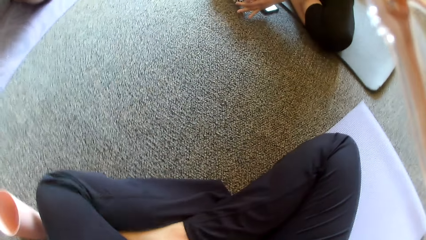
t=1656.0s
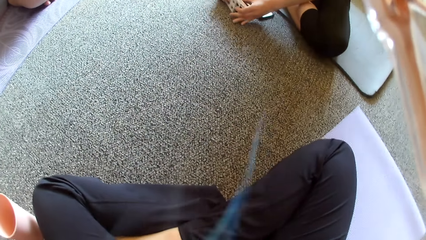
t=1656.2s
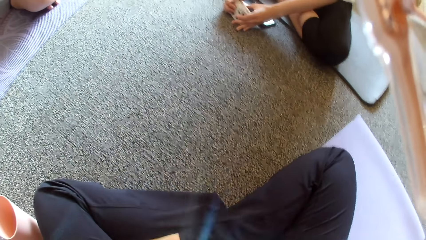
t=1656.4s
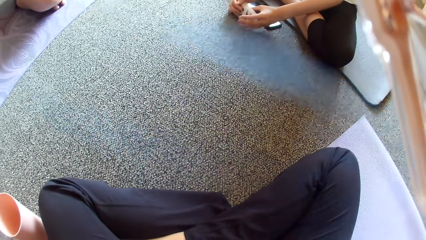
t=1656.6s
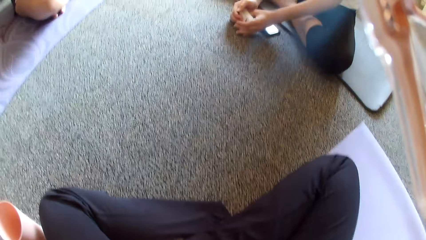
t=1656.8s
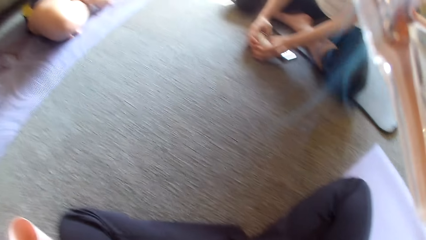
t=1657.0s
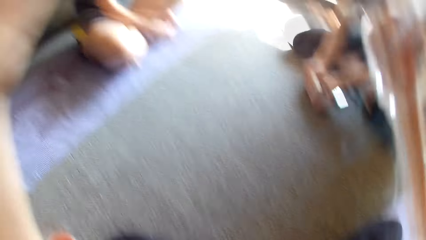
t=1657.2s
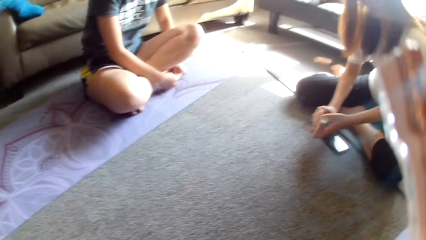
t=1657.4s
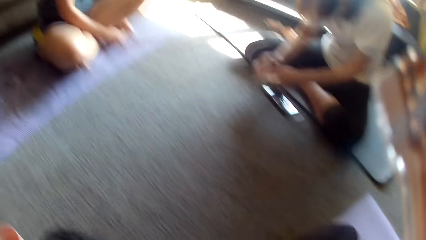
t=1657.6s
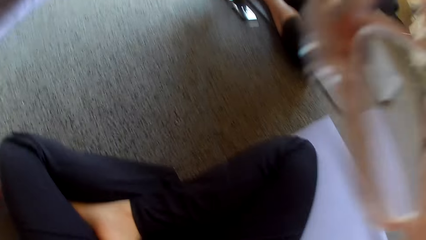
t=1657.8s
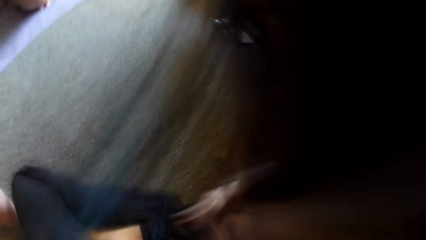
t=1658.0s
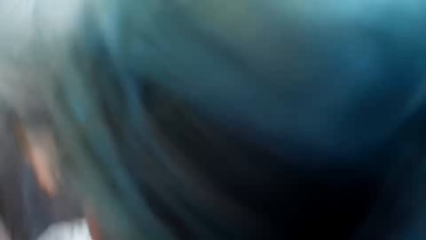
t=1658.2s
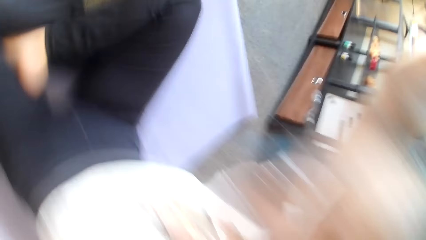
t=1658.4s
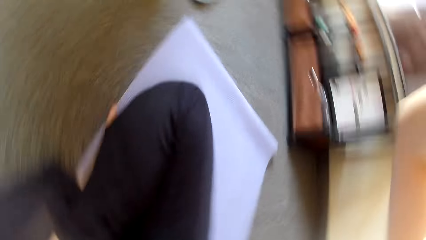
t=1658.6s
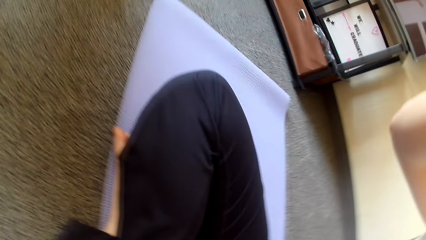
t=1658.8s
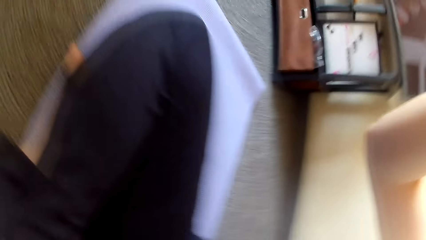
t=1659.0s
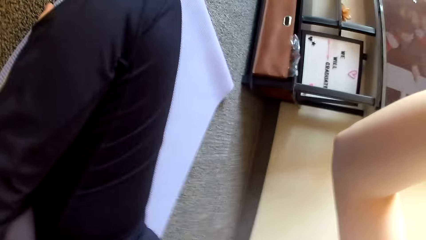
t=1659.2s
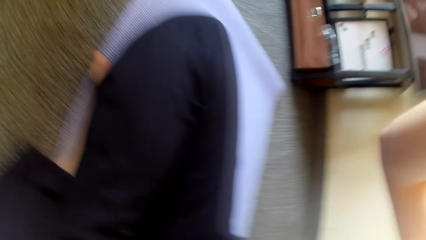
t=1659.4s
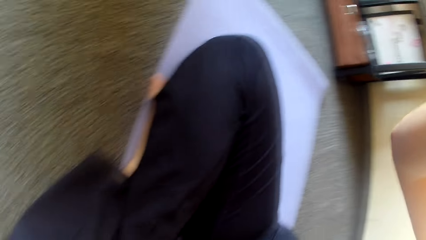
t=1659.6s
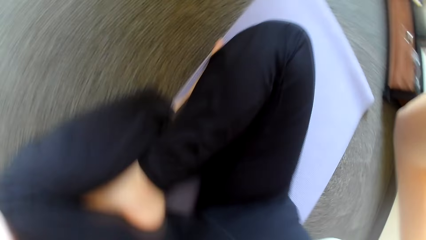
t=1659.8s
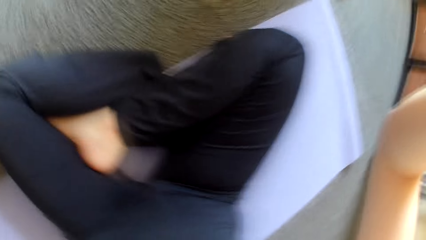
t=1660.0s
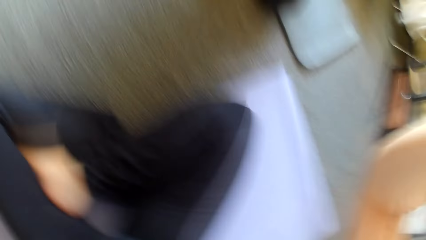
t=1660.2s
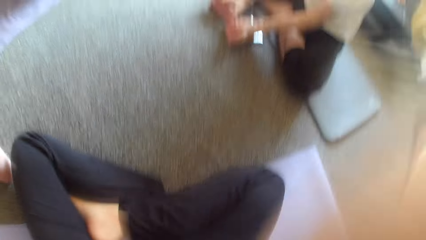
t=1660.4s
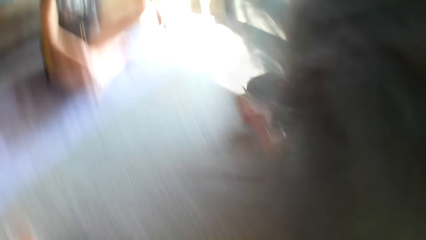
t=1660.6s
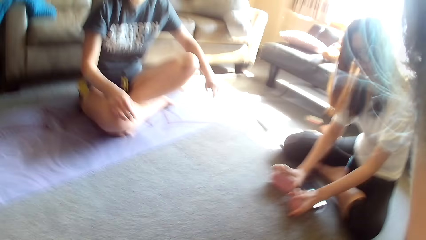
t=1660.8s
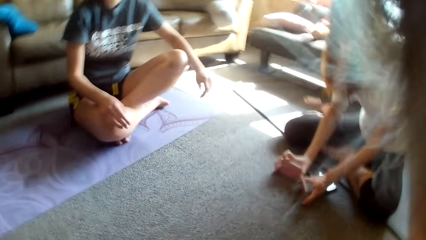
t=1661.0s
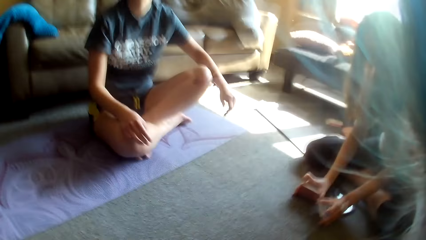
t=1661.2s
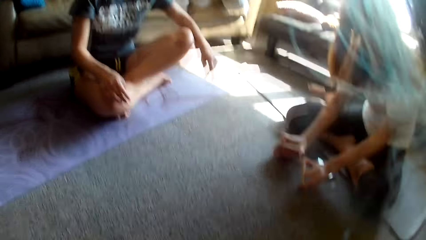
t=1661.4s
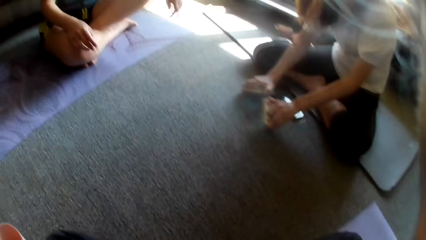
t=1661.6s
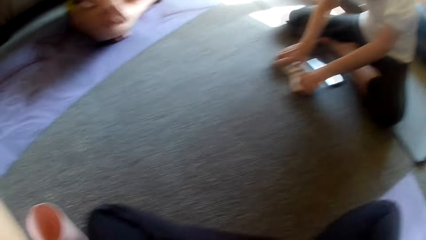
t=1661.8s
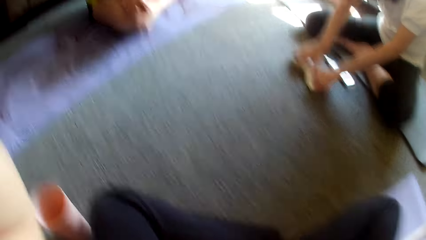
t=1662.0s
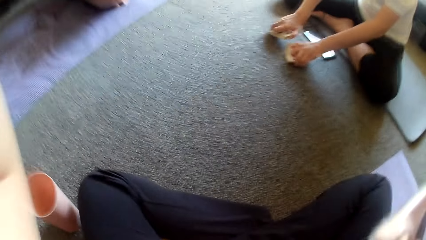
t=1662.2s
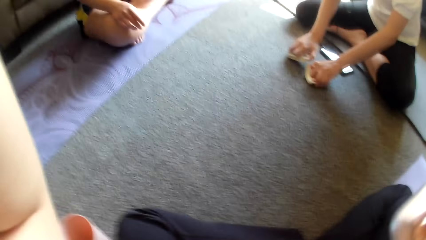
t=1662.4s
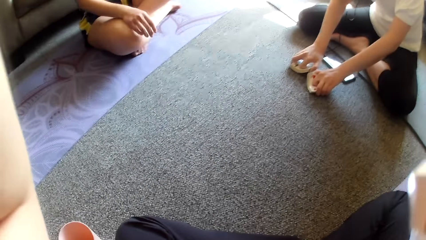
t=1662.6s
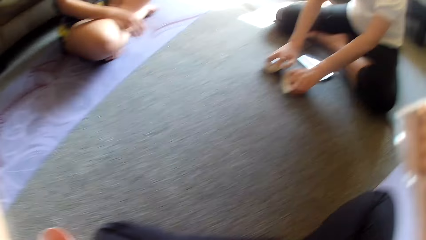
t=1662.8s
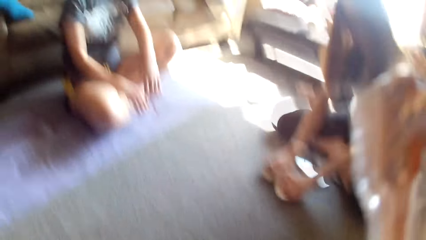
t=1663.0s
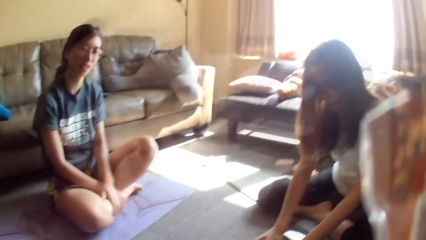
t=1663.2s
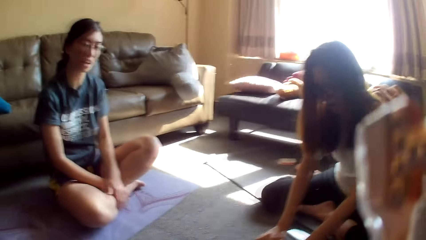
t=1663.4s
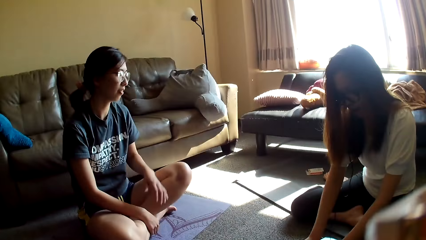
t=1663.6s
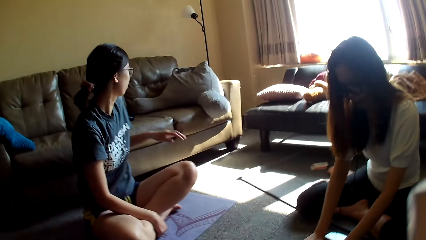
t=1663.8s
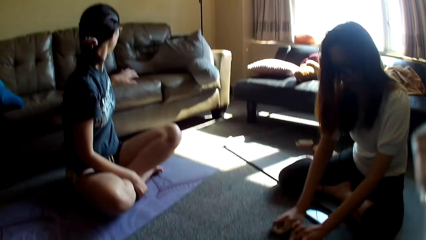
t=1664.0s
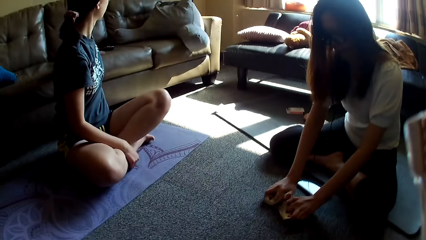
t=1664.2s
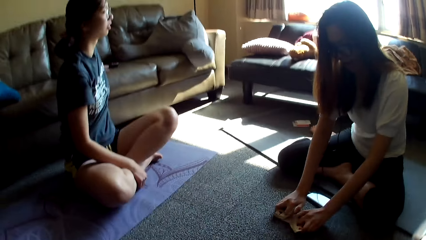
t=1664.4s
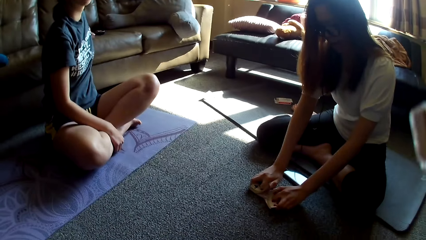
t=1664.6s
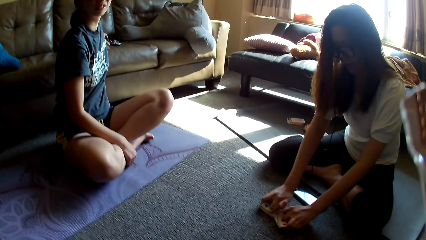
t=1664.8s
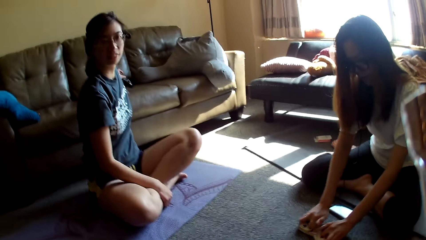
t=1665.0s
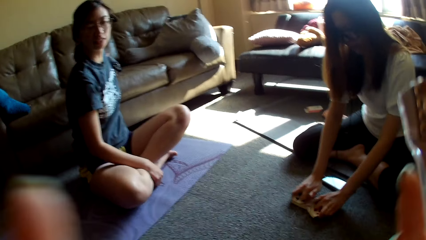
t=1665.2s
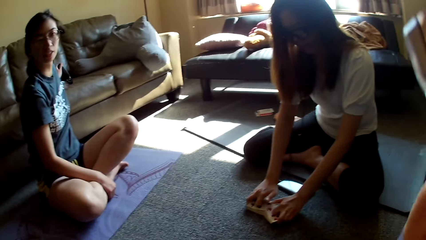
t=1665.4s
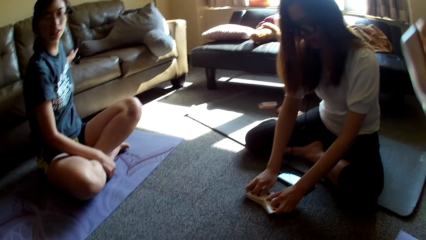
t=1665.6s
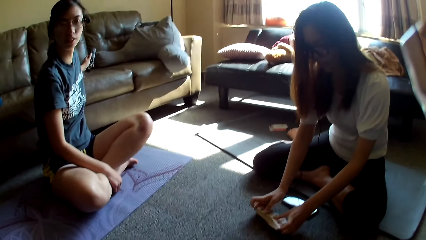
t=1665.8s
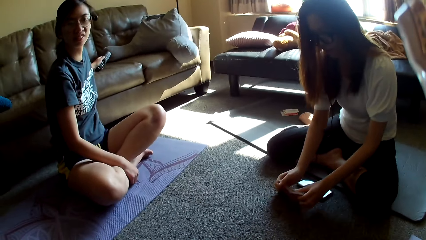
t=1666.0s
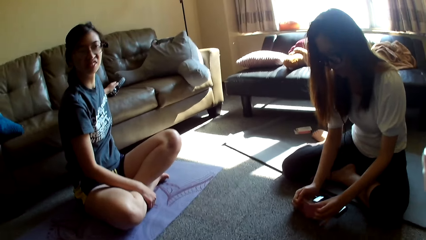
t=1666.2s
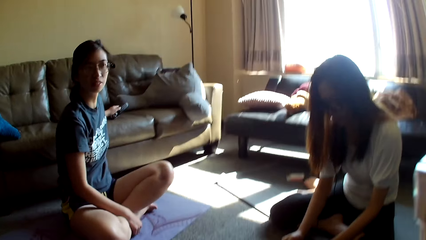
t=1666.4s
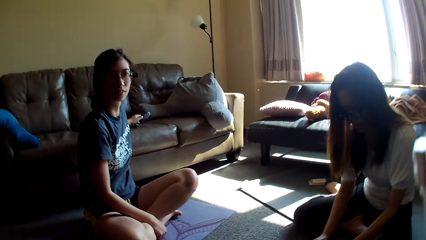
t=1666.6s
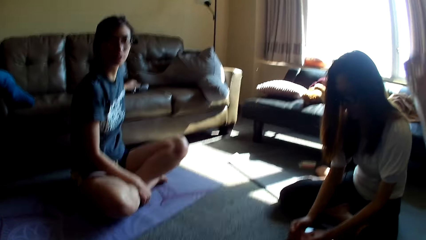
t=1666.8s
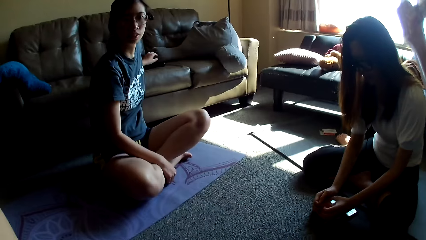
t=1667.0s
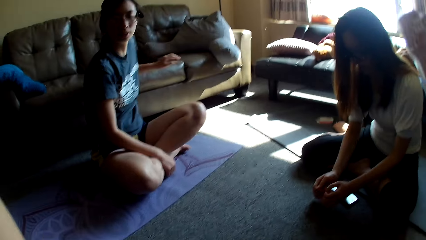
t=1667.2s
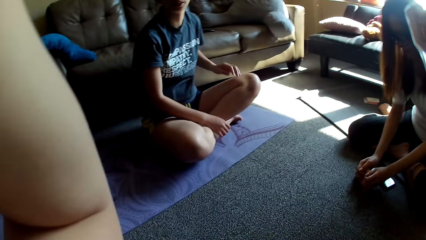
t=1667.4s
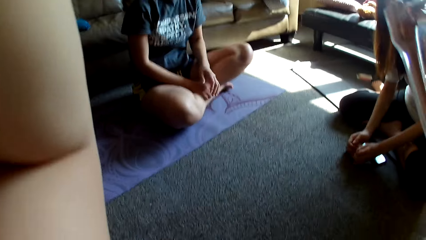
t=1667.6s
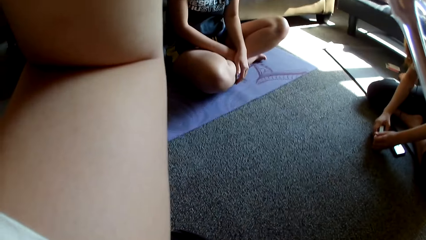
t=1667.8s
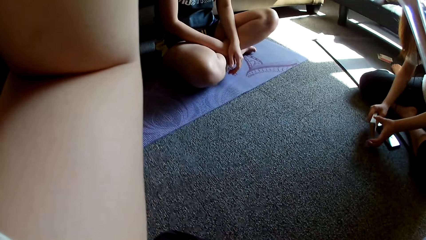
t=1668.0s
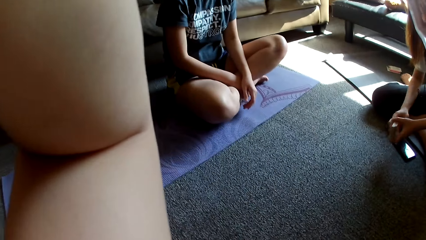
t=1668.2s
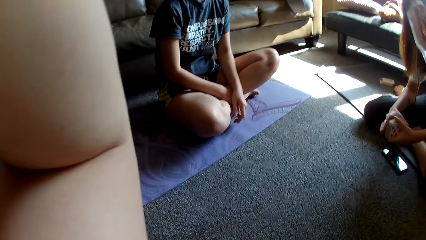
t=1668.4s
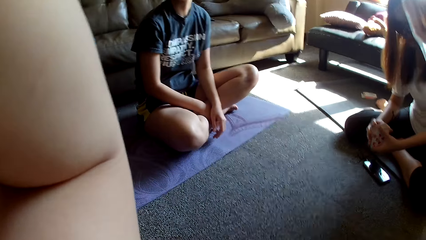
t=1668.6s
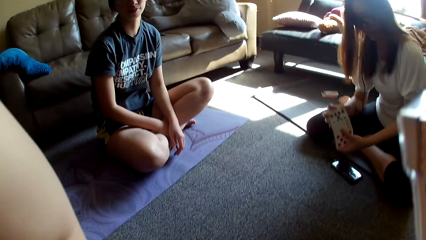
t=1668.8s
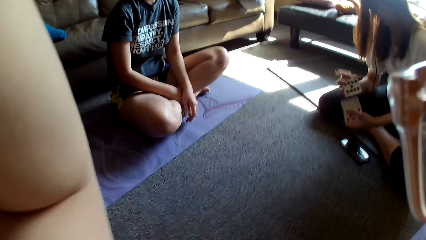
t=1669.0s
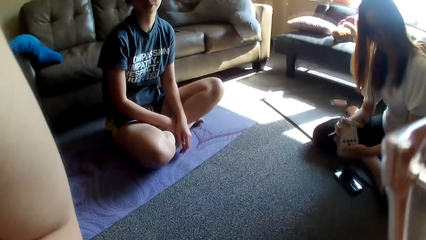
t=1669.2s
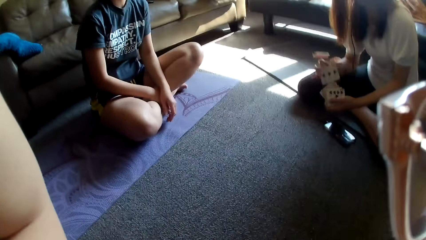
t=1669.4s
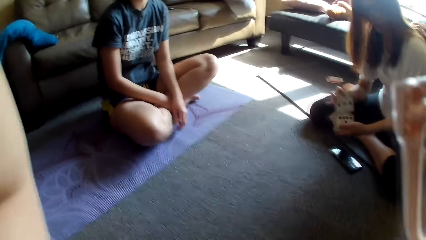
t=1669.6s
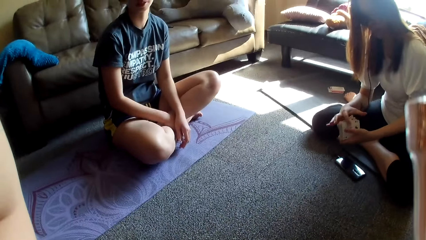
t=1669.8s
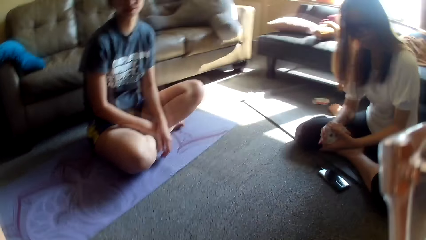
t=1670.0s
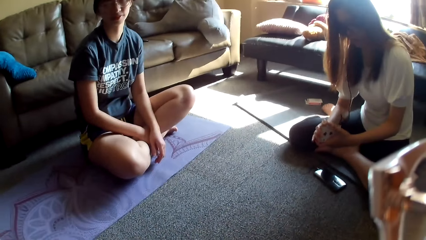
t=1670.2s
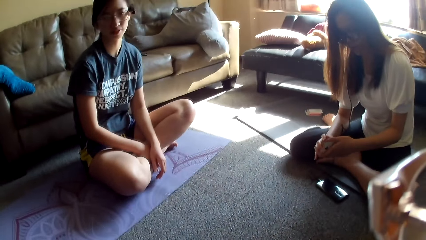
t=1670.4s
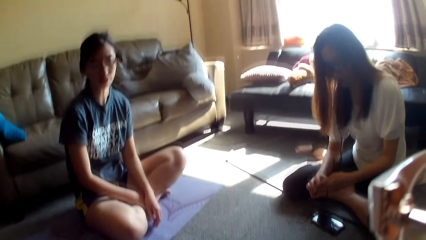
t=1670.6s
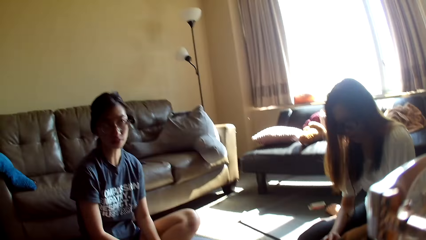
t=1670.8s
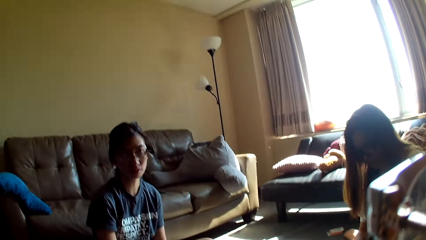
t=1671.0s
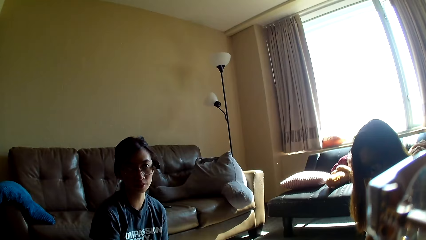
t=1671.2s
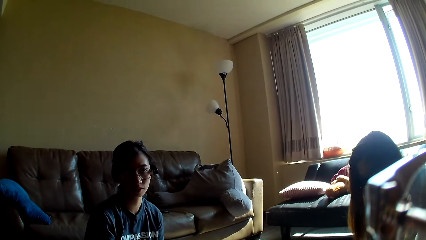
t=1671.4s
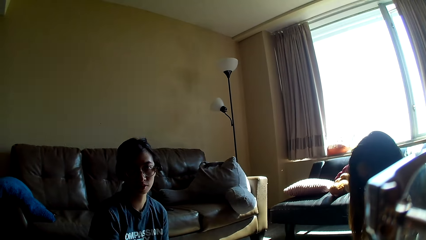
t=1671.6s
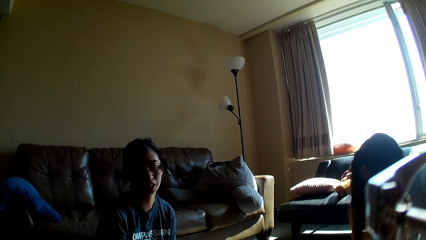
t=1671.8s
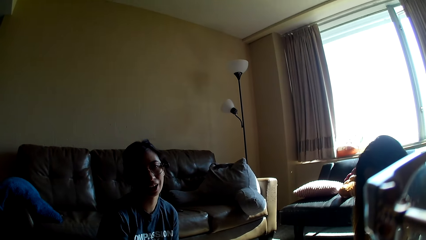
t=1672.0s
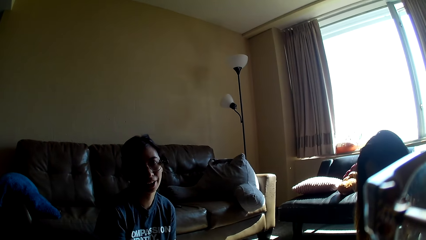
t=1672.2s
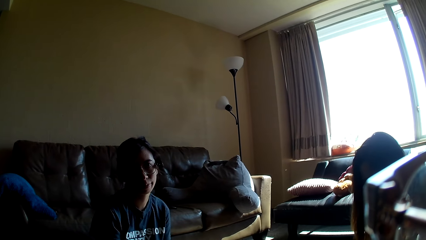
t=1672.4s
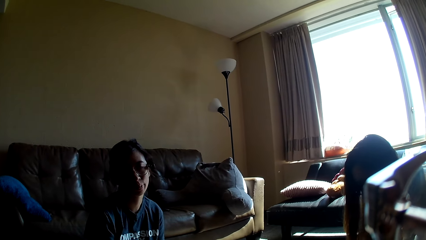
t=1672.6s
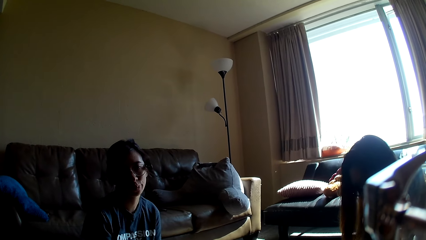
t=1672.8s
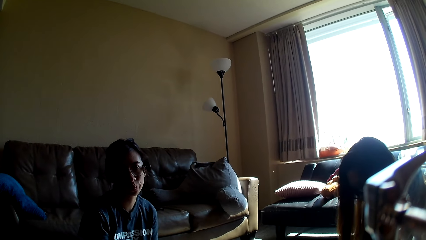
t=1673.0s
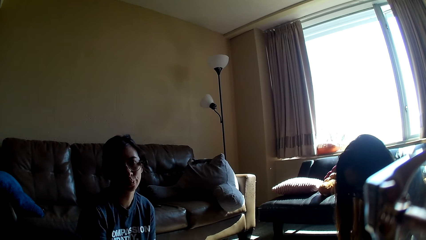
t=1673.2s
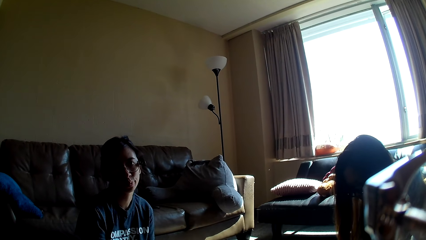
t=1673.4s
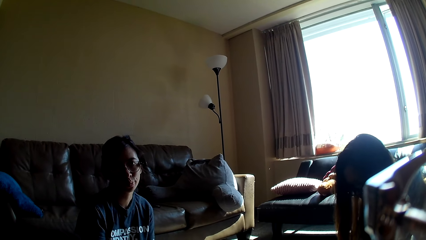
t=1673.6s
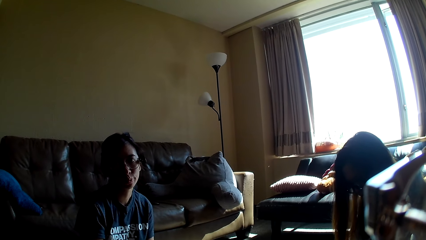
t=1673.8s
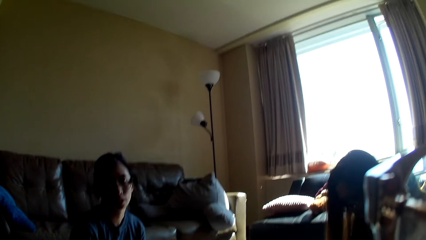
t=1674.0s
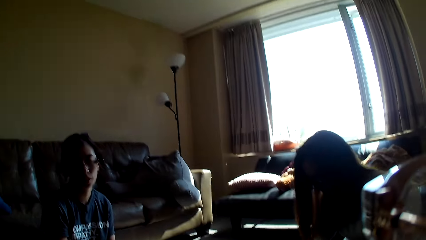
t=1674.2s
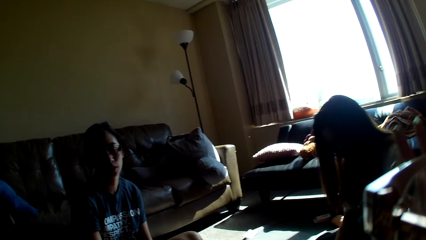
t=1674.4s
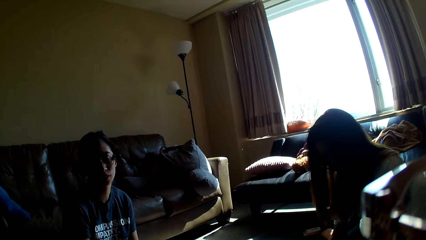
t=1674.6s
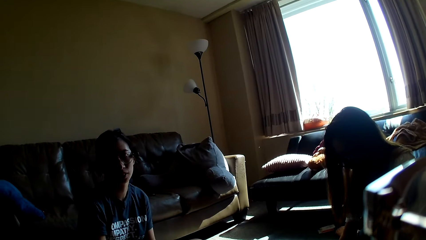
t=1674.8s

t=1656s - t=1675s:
The camera wearer adjusts the camera. A lady runs cards. She lifts the cards. The camera wearer adjusts the camera. The lady runs the cards. Another lady picks up a remote control. The first lady aligns the cards. The other lady rests her hand on her leg. The first lady lifts the cards and mixes the cards.
